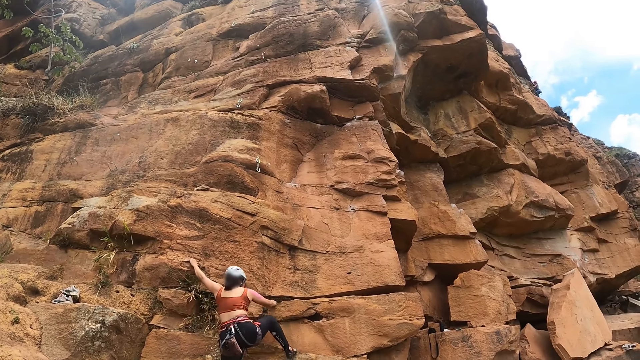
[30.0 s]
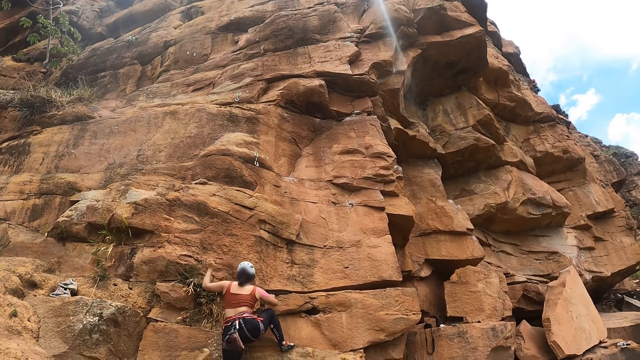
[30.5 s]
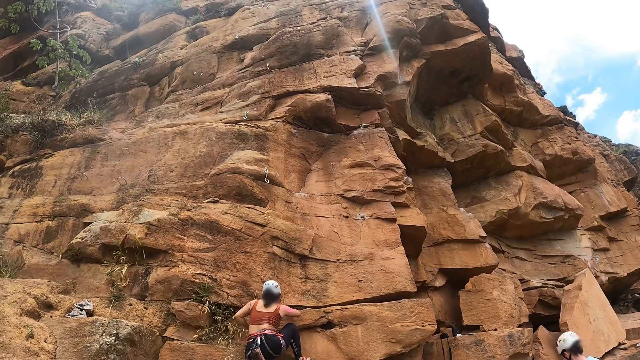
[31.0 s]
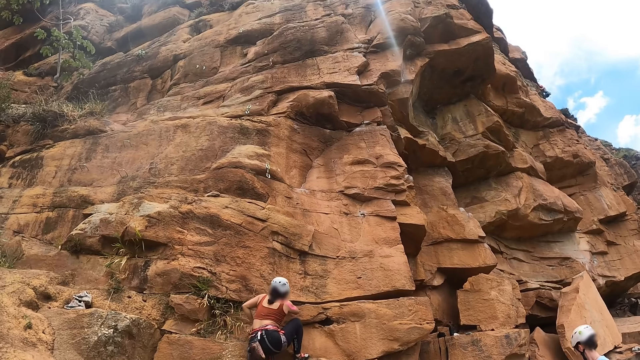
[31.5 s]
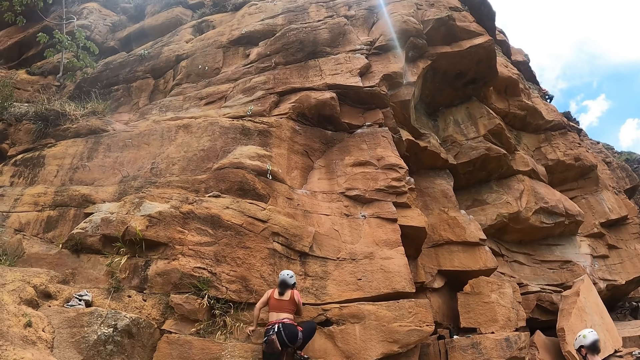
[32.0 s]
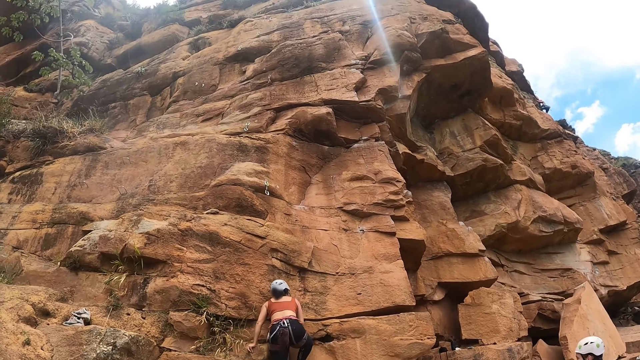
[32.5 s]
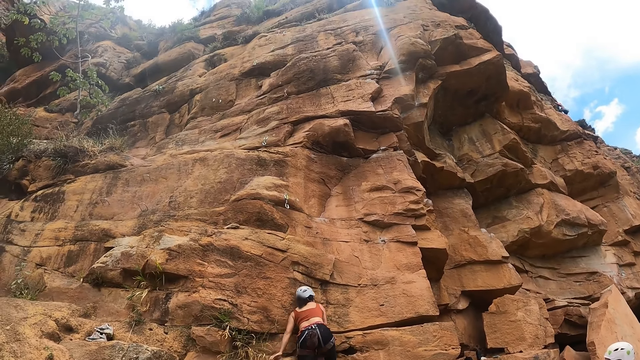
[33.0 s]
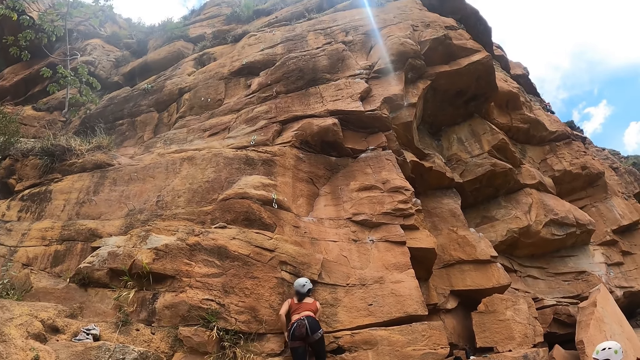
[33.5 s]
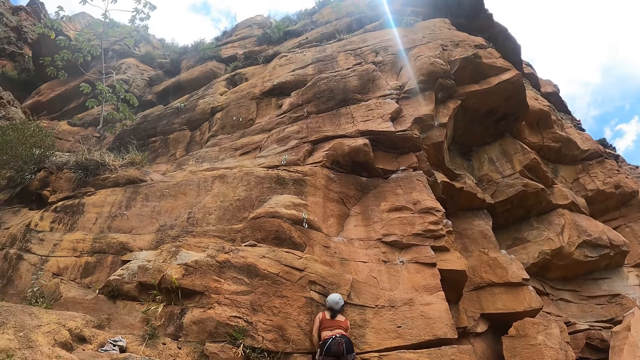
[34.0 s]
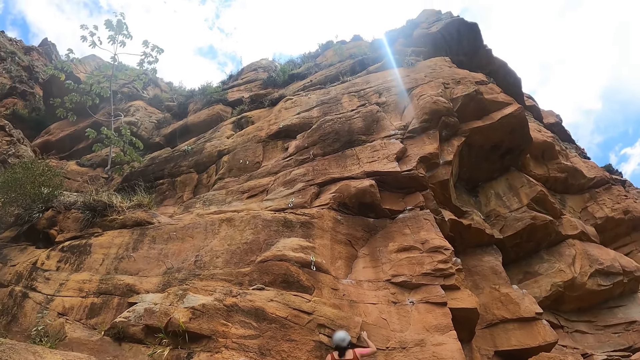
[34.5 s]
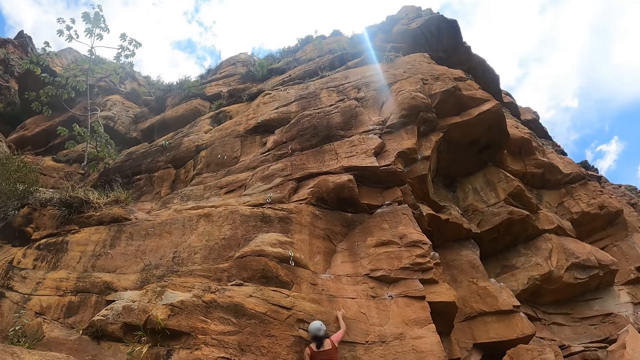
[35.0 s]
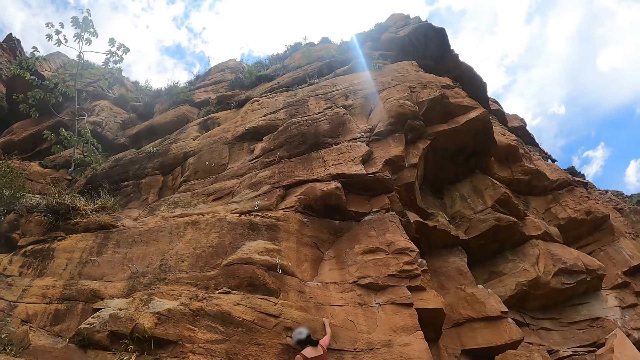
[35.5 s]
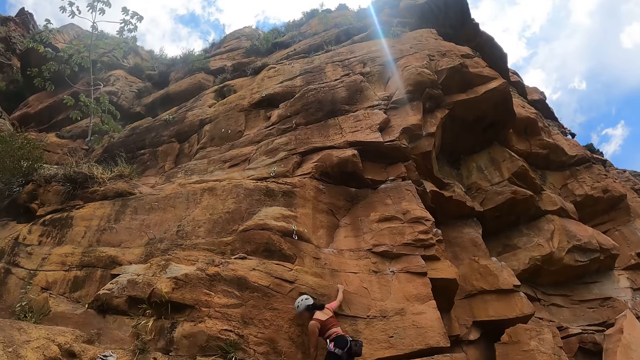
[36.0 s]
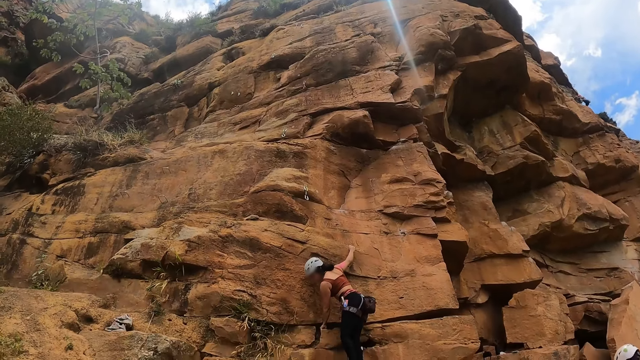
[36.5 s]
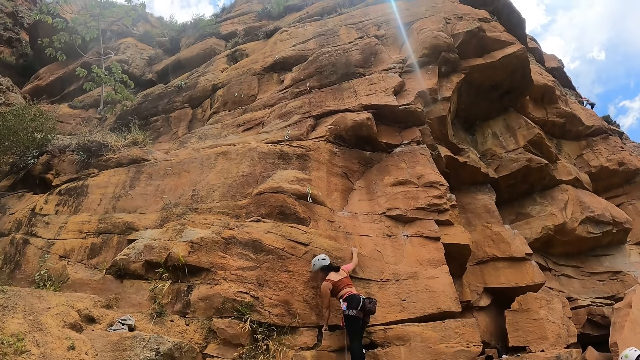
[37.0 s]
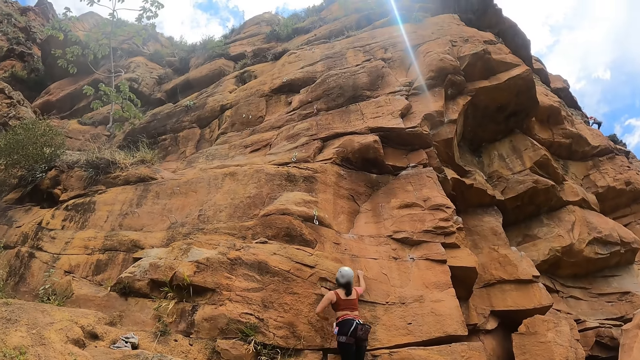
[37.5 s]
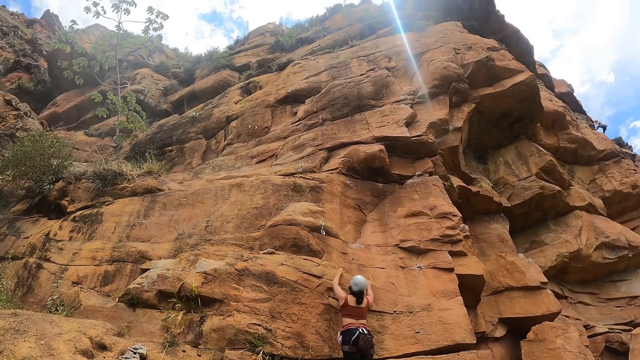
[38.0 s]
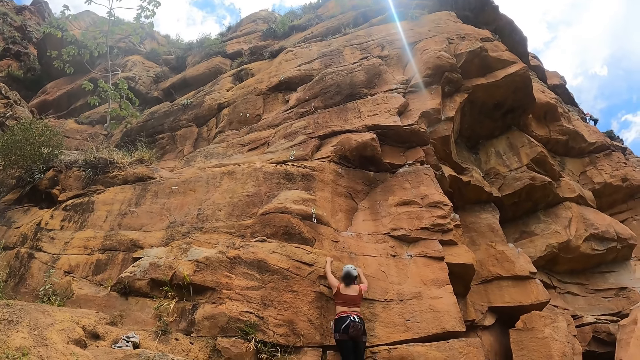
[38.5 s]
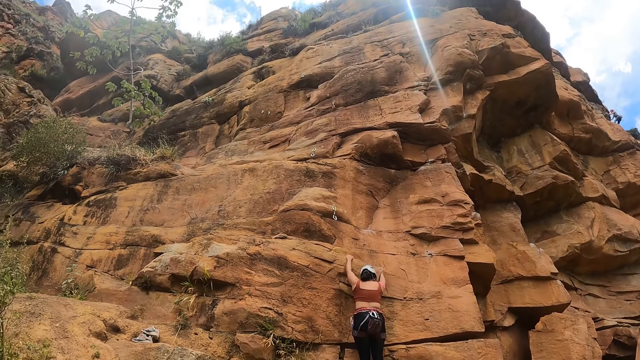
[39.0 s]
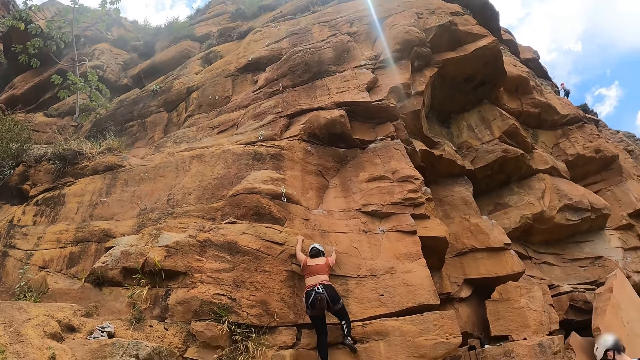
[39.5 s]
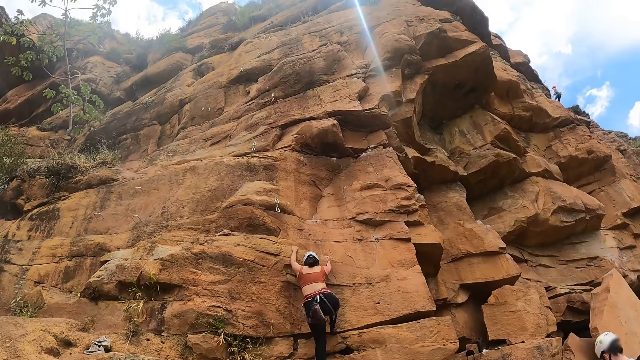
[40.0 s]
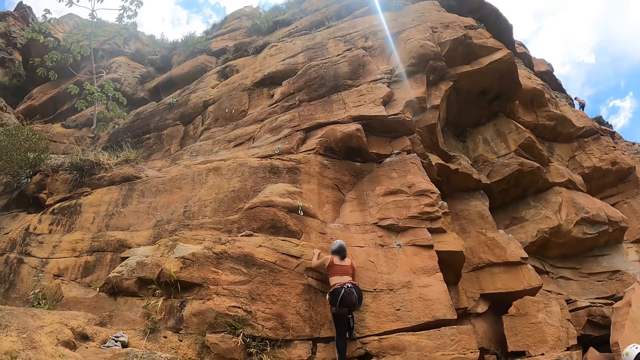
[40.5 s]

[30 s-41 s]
A lady climbs the rock.

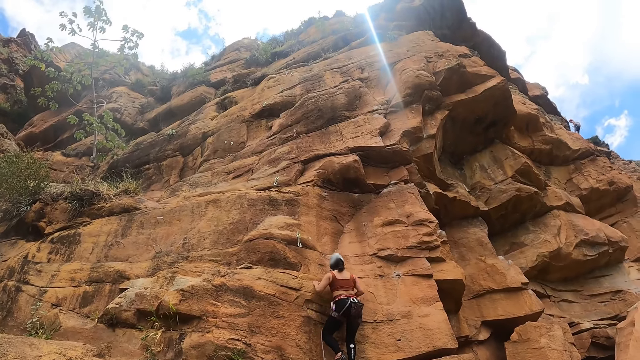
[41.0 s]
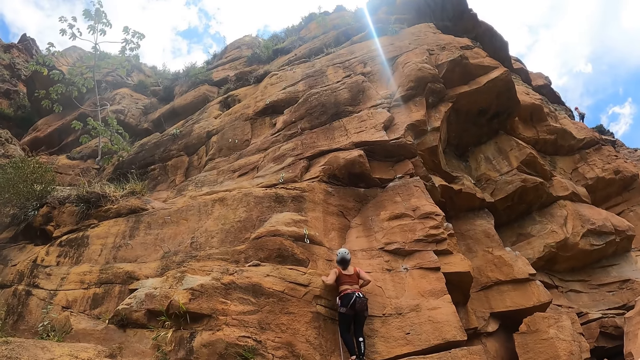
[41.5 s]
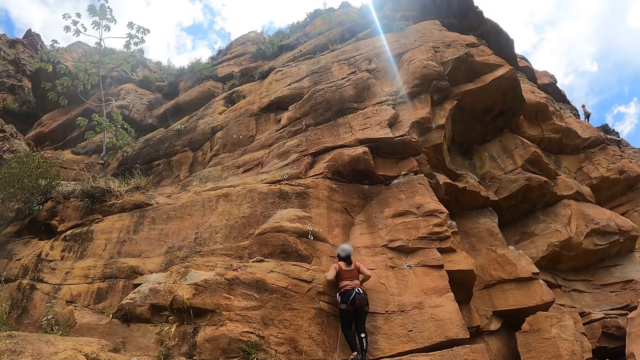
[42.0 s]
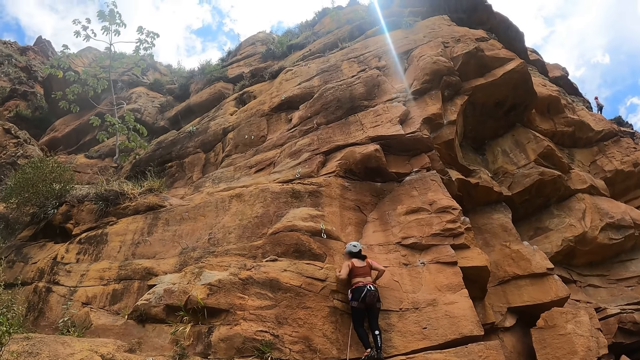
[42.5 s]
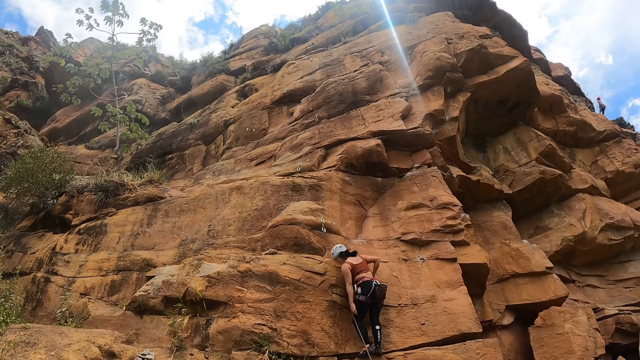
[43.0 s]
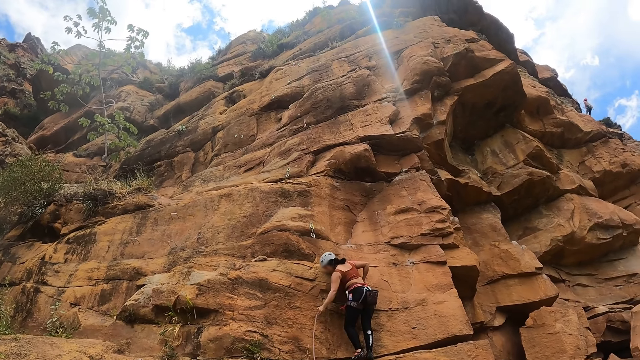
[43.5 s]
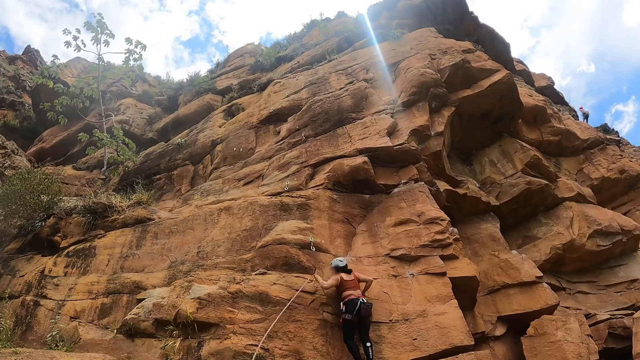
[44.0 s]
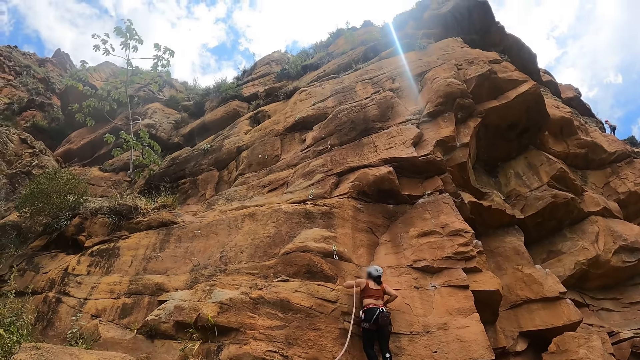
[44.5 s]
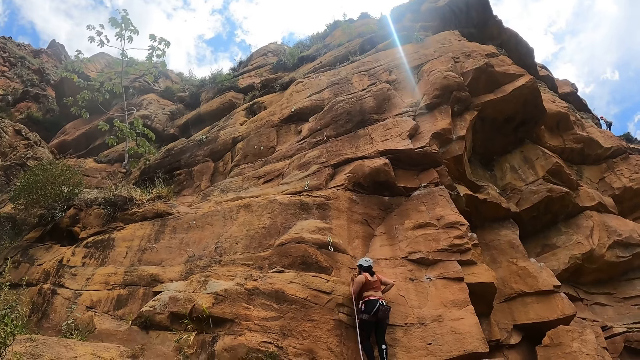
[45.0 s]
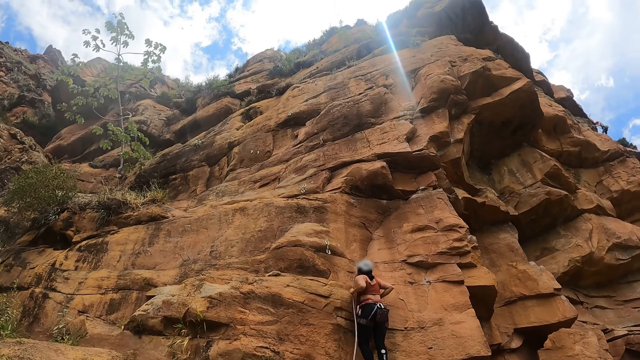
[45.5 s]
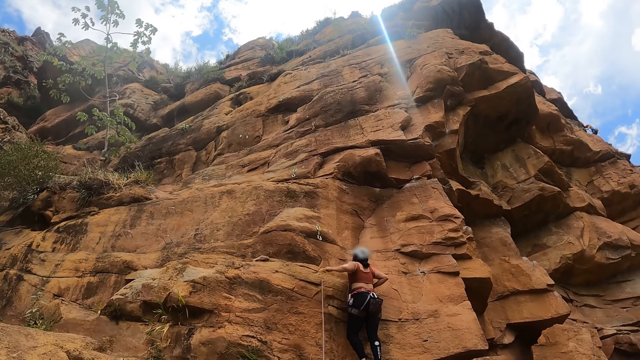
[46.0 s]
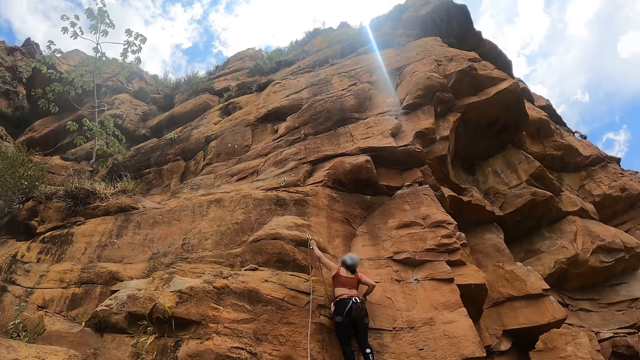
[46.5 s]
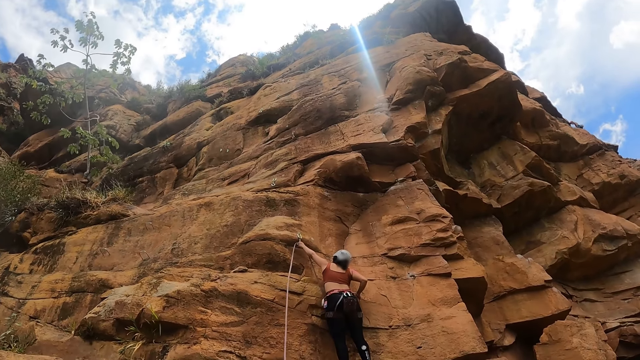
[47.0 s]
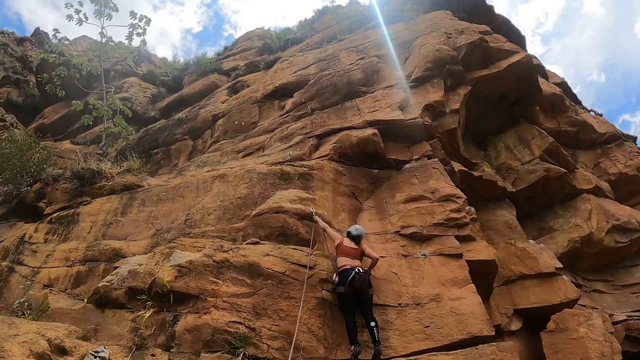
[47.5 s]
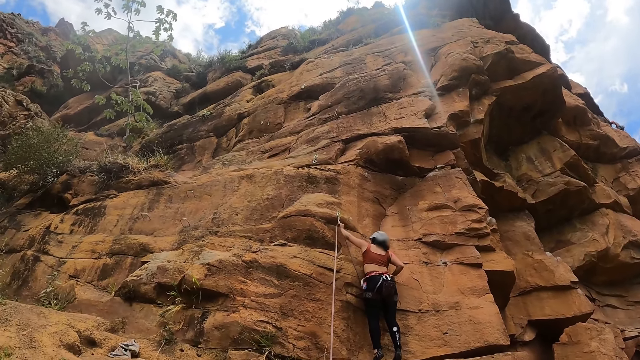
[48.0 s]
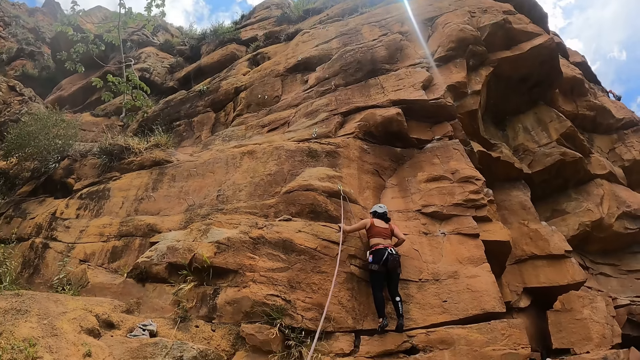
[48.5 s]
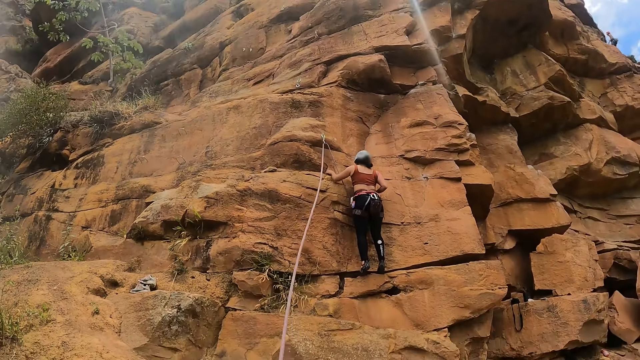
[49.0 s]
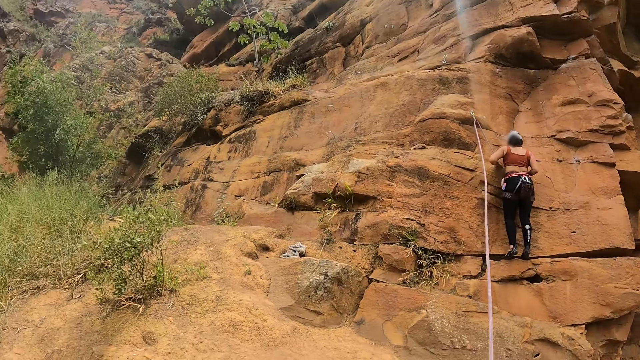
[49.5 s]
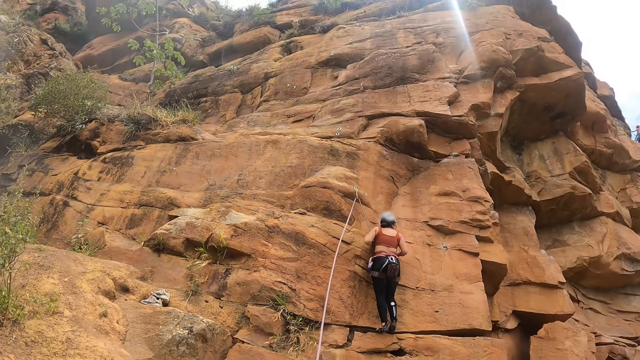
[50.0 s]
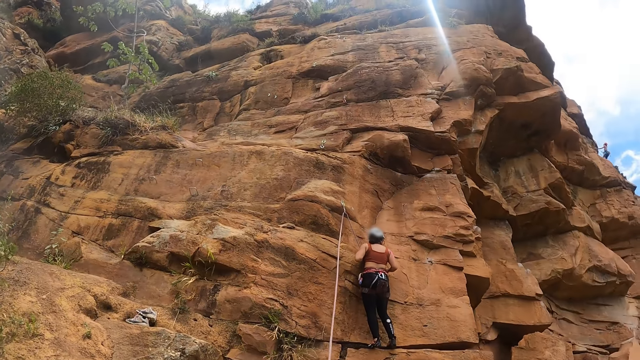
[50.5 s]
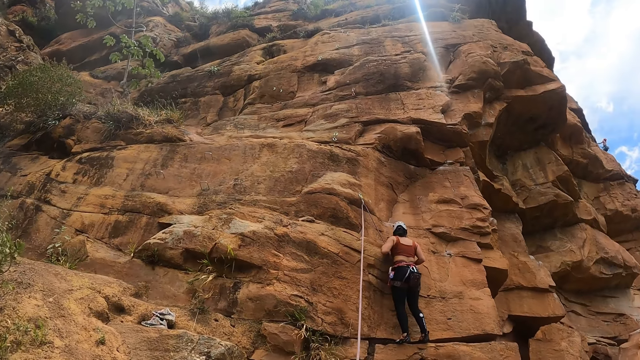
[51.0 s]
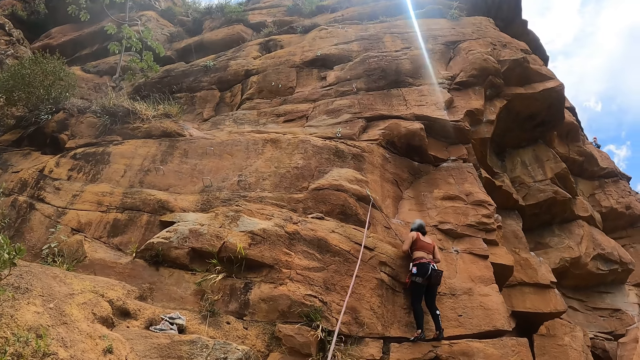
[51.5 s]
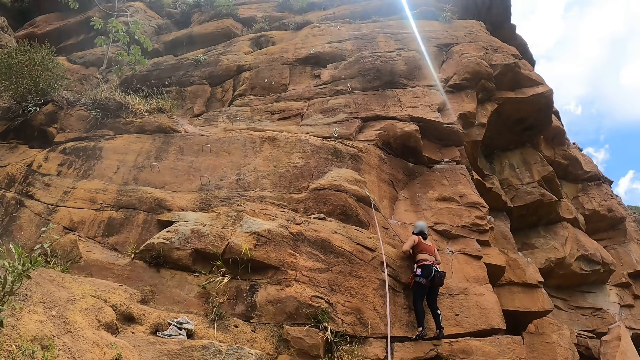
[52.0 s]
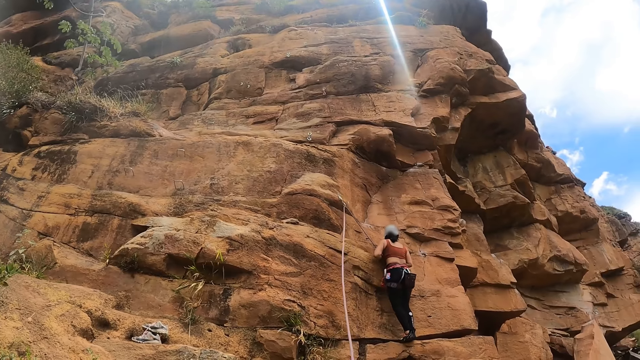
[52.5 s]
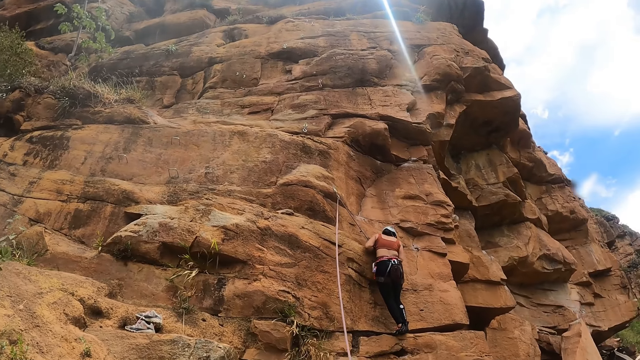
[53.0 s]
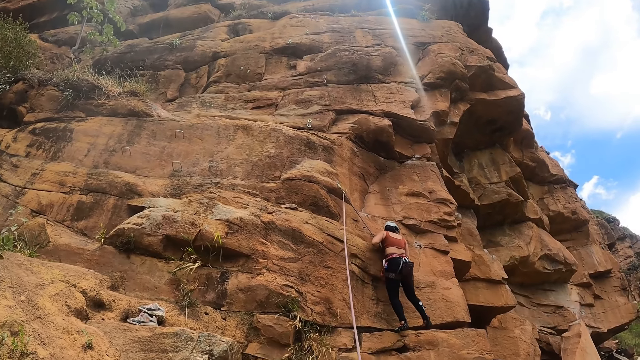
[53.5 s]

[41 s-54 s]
A lady pulls the rope with her left hand. The lady adjusts the rope and fixes the rope with a rope holder. The camera wearer stares around. They walk around.
